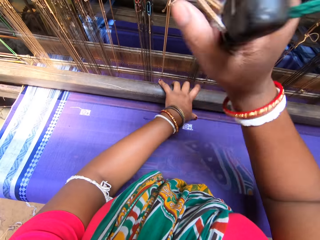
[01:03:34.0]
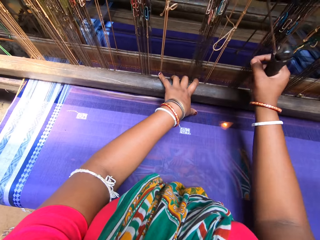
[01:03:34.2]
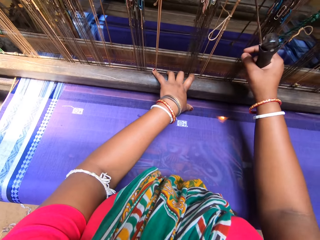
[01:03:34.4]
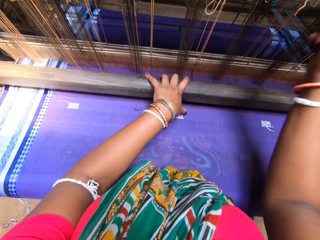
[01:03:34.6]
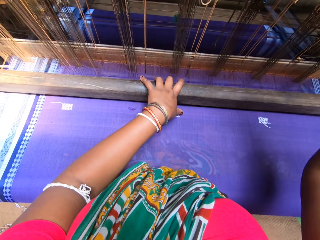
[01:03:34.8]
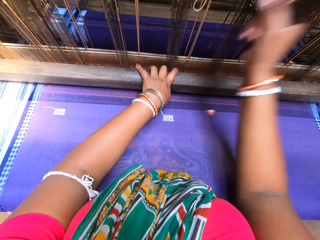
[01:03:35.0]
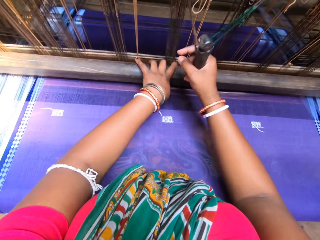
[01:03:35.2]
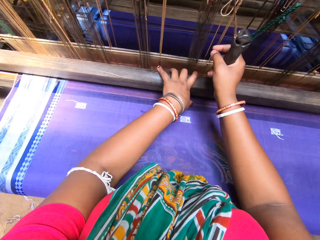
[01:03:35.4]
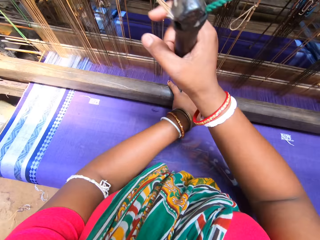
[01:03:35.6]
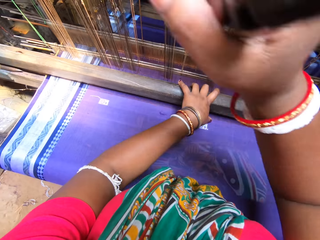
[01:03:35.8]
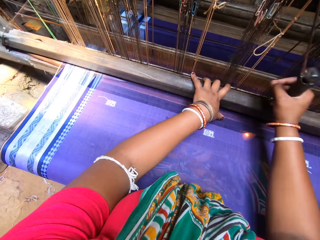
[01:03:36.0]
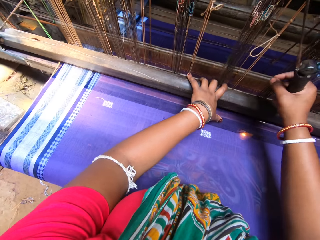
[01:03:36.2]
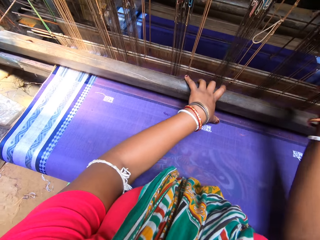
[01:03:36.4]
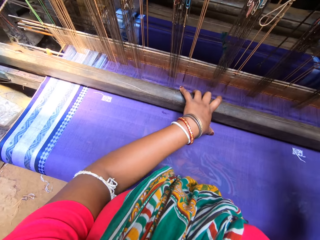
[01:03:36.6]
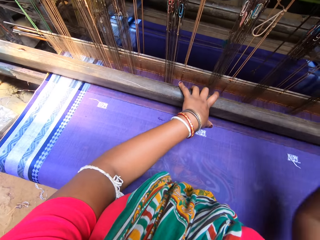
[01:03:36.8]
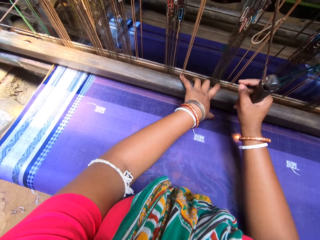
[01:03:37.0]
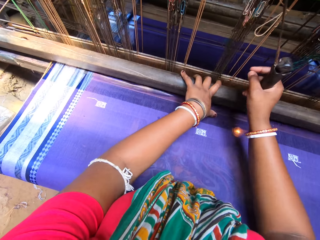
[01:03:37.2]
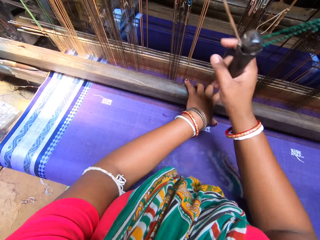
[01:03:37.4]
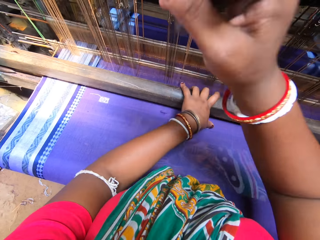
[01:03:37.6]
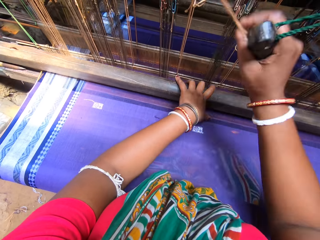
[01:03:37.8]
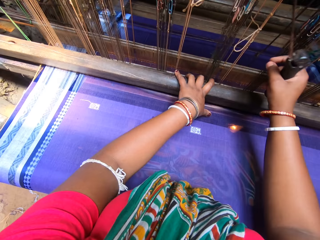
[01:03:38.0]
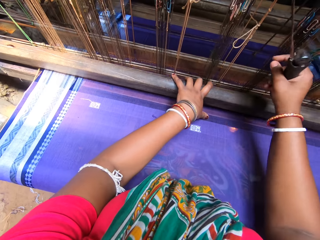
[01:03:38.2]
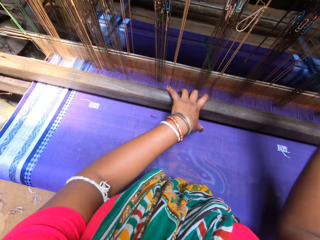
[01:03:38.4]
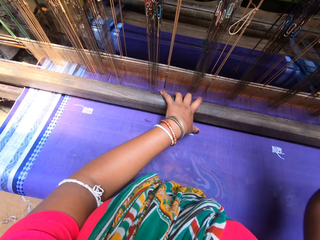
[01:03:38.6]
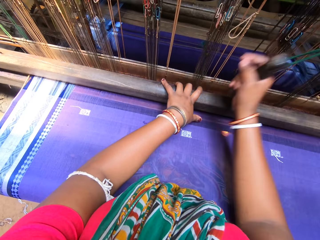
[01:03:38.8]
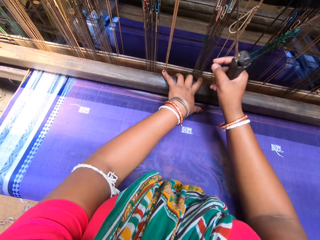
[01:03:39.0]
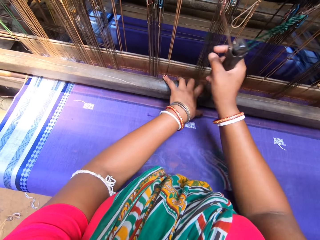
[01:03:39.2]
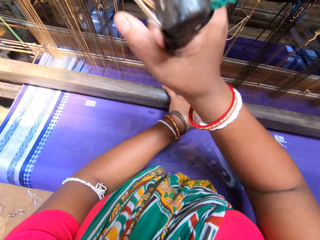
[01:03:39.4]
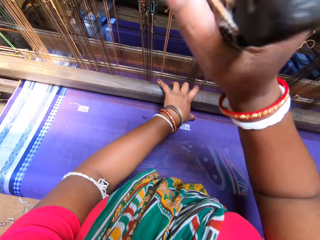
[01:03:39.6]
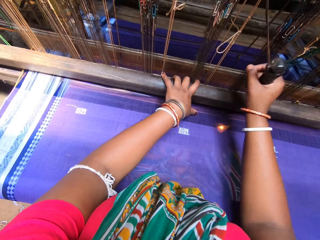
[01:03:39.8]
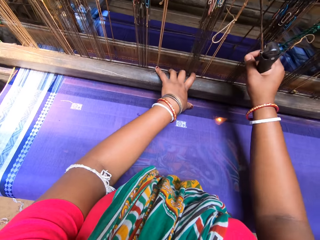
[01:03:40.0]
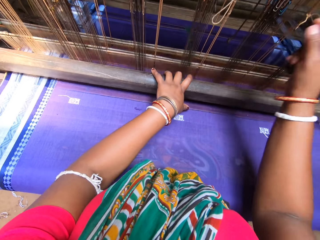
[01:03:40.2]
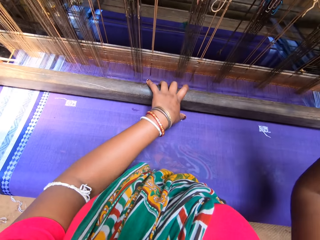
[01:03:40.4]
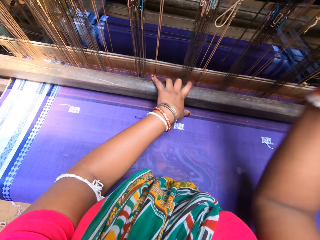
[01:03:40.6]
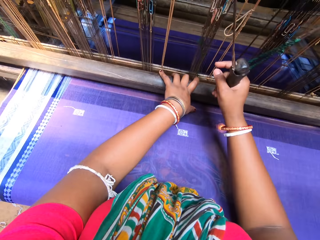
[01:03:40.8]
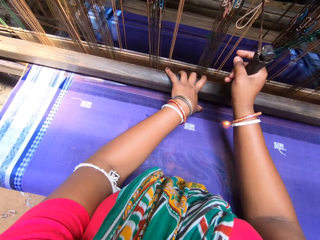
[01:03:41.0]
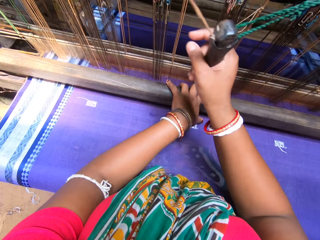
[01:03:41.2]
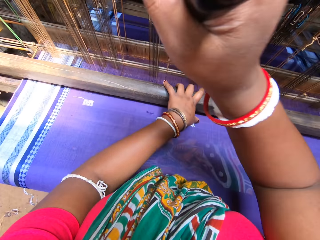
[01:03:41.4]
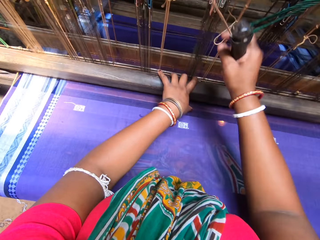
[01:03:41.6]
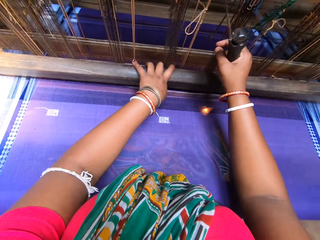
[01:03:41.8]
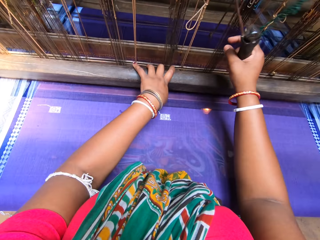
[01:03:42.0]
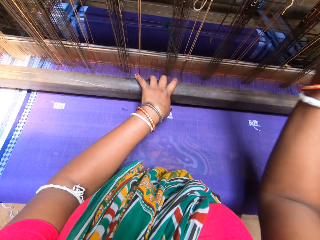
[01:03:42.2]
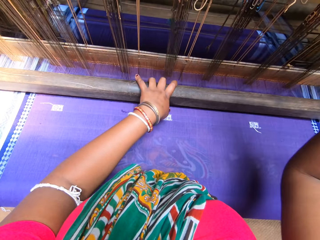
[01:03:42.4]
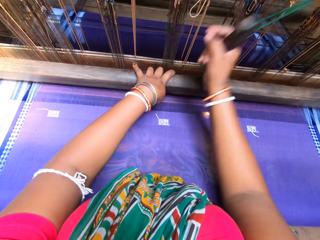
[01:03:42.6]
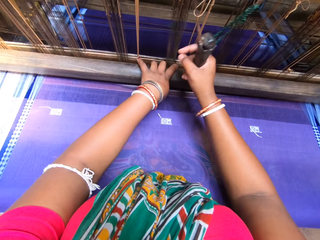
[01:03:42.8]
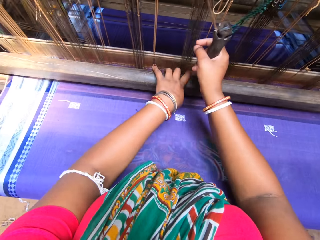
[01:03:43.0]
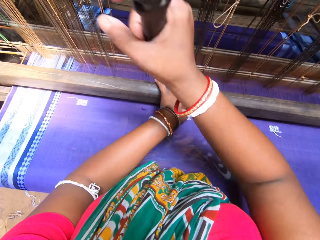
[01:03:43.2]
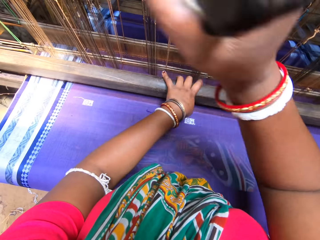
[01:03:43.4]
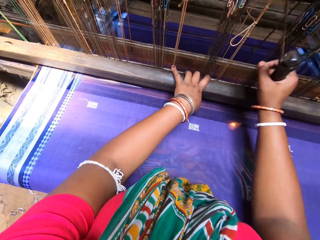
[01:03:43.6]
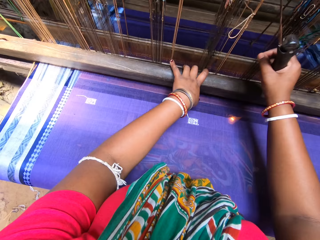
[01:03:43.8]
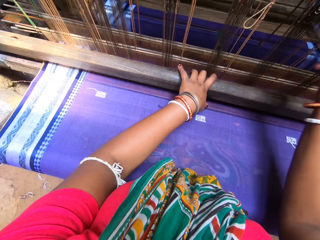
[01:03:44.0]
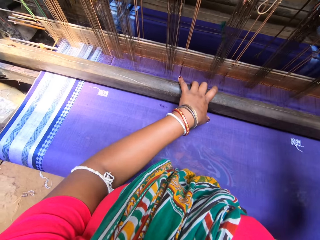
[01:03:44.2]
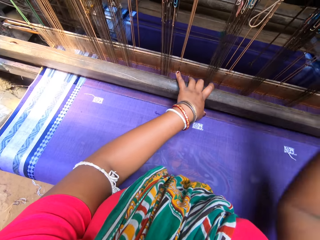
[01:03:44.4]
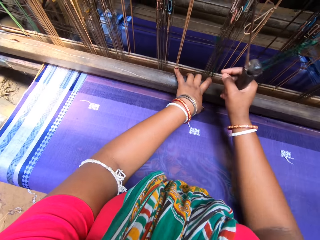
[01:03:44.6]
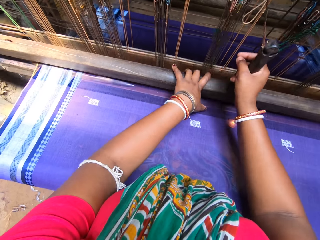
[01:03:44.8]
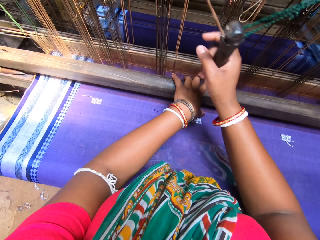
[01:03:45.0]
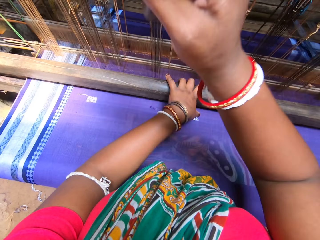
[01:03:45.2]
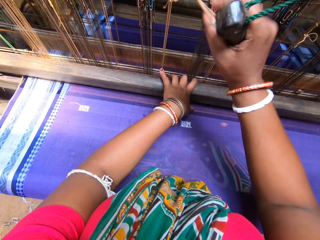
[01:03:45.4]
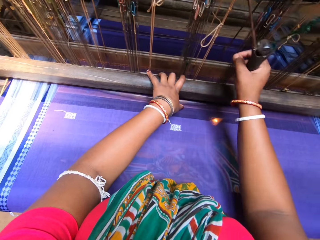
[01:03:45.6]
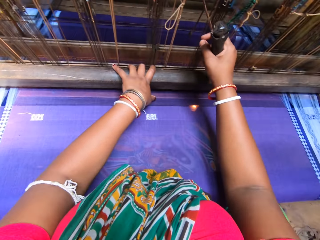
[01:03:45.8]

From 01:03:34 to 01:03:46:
The camera wearer looks at the looming wraps. They beat the weaving loom with the beater. They move the weaving loom with the left hand. They look at the garment.

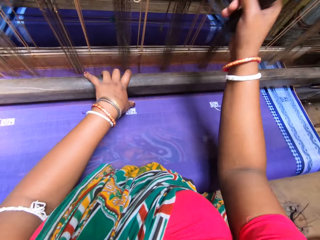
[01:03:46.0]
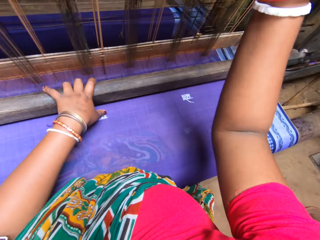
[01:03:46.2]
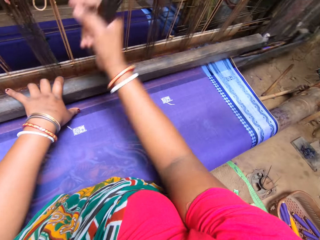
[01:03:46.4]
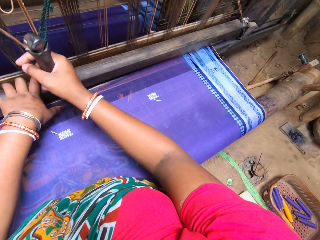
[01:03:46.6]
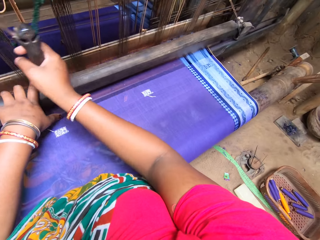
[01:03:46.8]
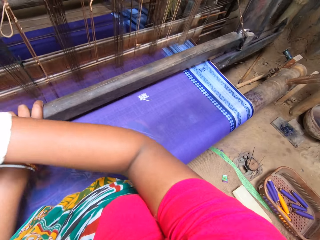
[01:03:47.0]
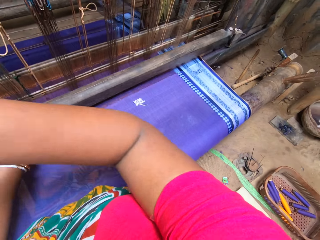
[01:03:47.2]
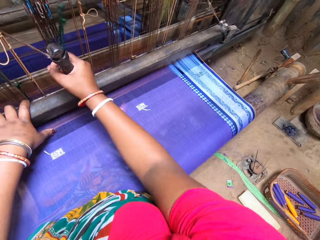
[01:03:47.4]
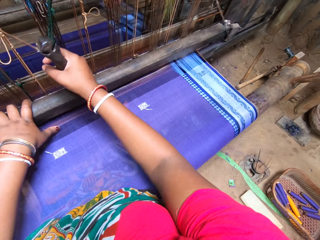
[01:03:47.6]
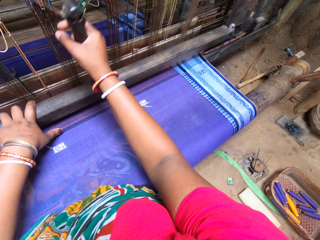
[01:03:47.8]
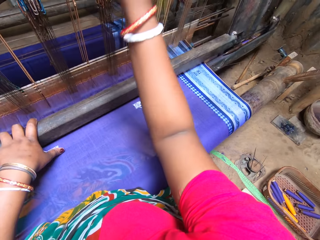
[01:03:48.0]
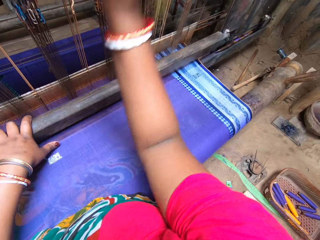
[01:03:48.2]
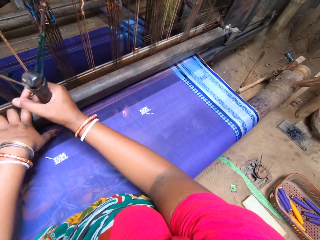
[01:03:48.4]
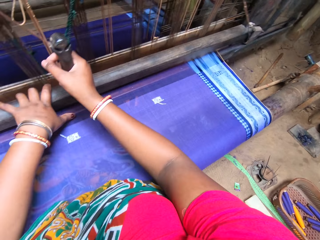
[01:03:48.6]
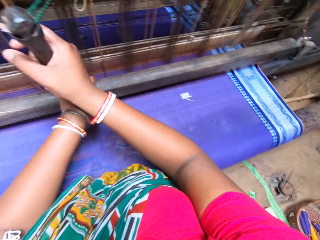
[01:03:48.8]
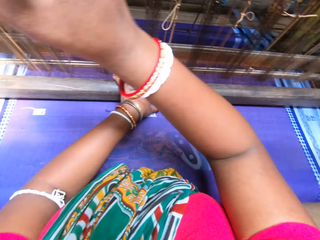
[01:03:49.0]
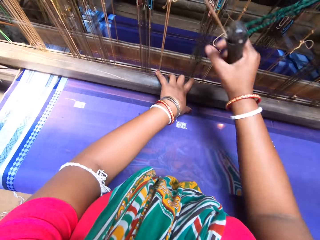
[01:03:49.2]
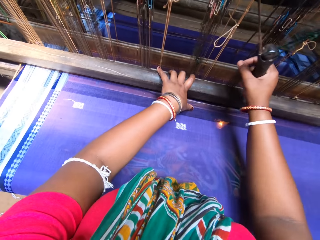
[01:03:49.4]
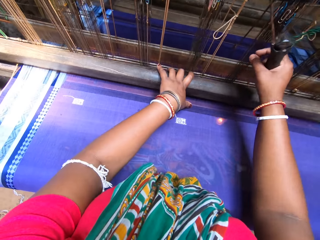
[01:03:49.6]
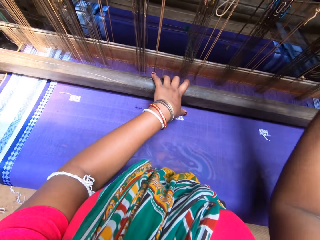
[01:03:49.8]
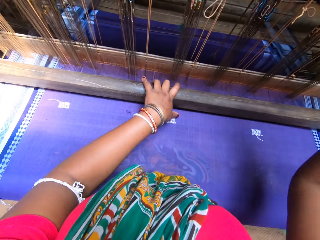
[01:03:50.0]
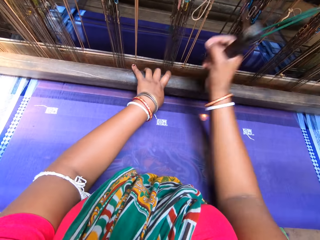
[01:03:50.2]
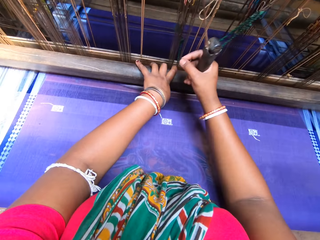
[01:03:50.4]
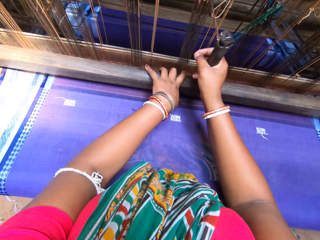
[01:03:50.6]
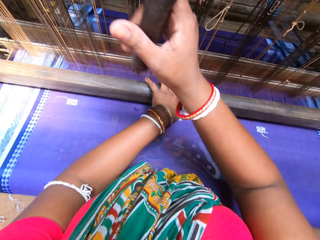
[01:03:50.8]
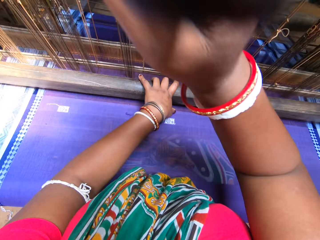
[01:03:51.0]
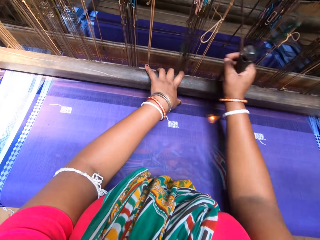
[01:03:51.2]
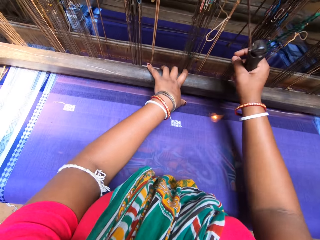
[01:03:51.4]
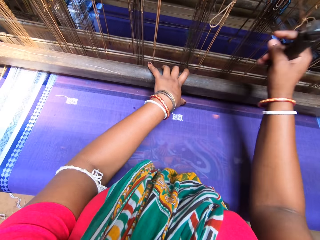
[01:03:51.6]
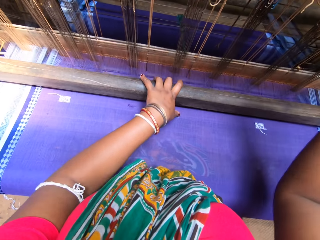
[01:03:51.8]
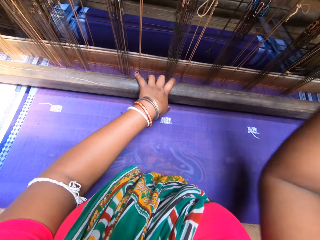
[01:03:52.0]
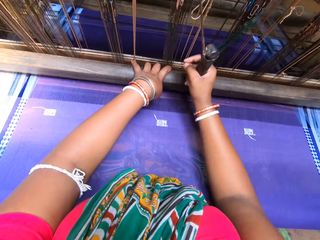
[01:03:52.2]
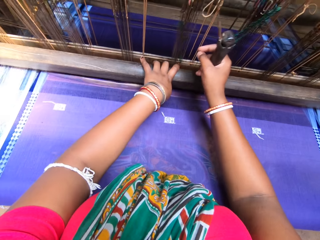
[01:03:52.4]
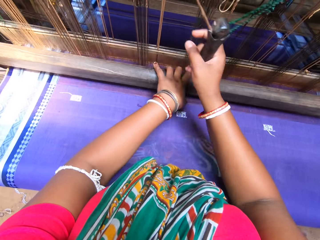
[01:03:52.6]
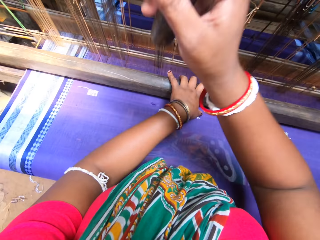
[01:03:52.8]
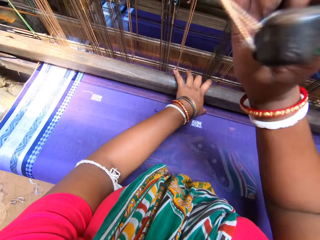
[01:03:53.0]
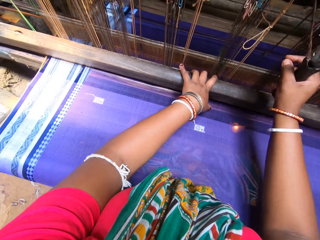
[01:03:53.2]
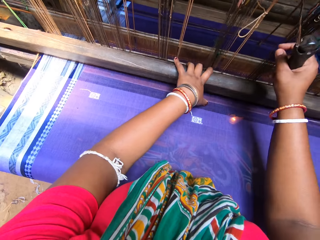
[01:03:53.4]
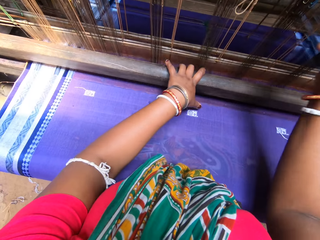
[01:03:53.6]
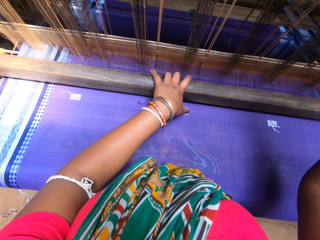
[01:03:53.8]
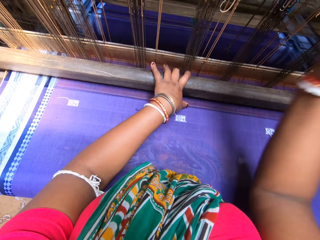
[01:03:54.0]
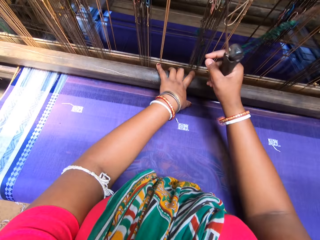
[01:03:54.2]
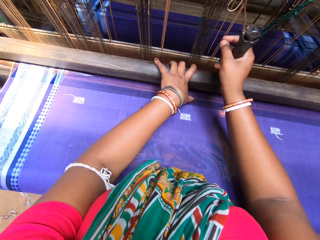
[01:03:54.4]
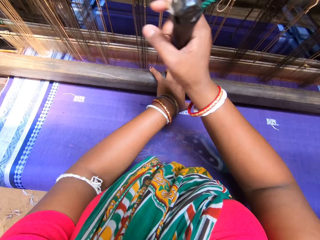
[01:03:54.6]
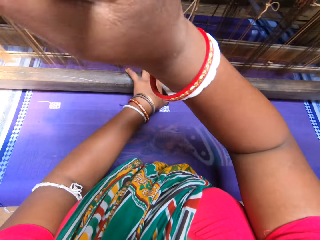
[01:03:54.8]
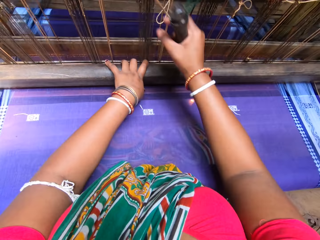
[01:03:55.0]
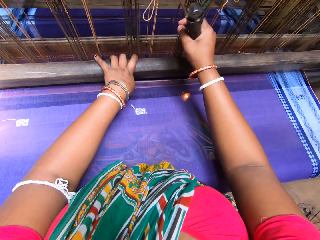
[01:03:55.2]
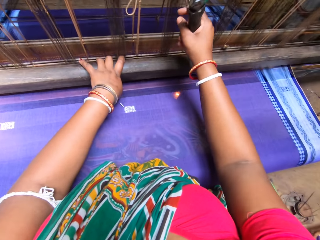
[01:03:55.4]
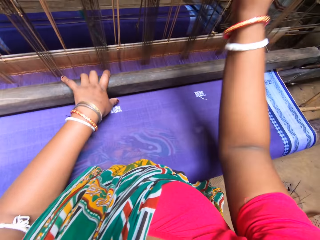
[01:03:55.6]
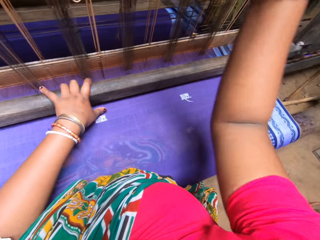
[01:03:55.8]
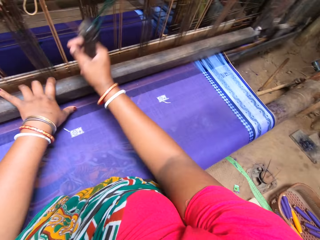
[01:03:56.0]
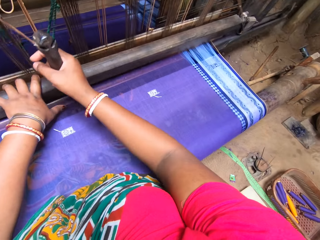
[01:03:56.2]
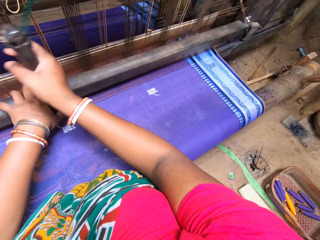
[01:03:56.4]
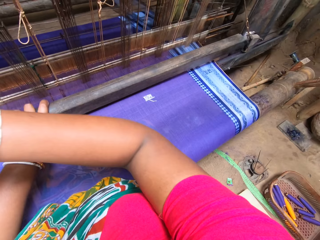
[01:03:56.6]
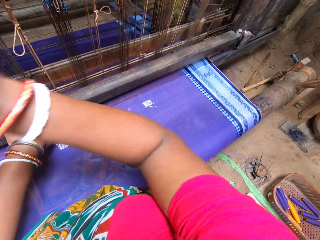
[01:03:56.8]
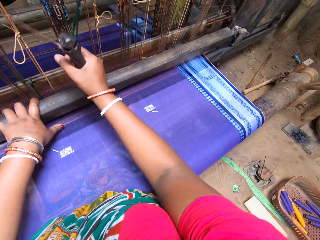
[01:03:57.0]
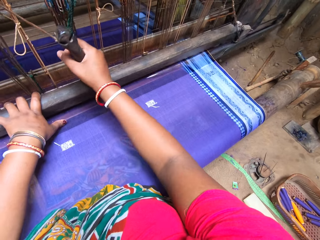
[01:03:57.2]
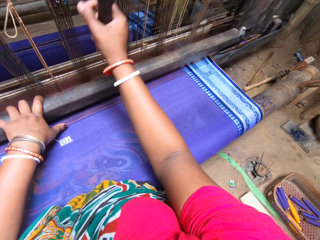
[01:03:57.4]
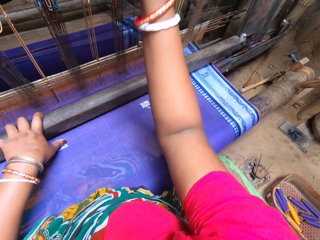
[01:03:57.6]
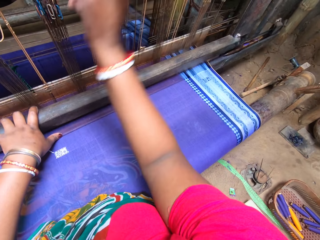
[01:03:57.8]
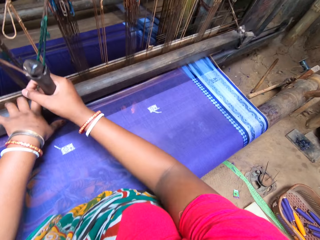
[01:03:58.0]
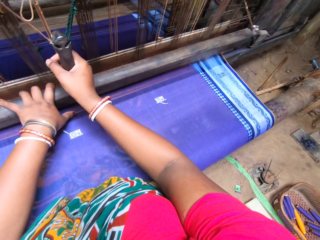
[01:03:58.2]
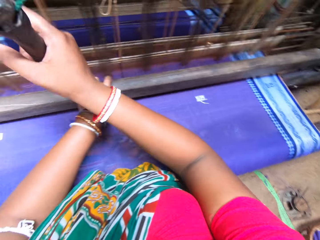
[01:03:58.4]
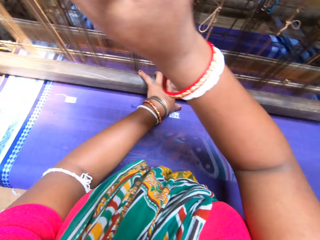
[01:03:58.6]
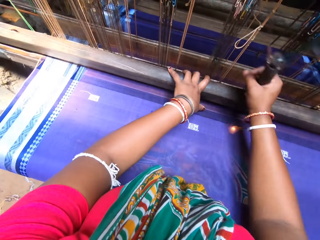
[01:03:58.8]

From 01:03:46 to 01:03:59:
The camera wearer looks at the weaving thread in the basket on the ground. They look at the garment. They beat the weaving loom with the beater.
